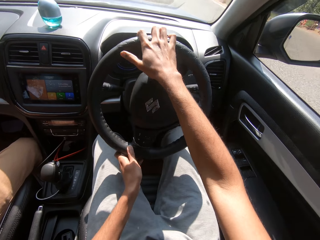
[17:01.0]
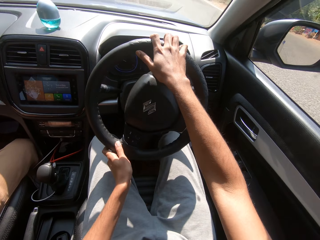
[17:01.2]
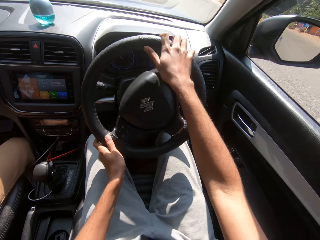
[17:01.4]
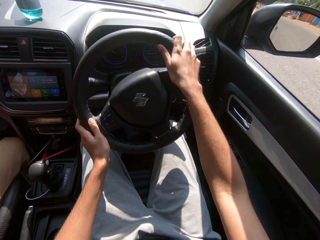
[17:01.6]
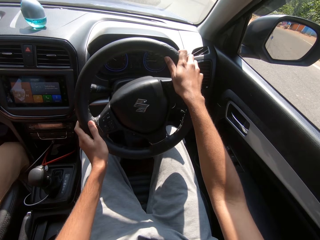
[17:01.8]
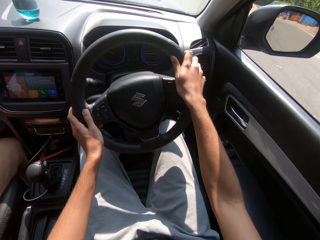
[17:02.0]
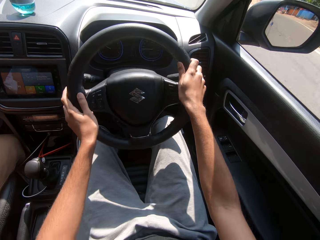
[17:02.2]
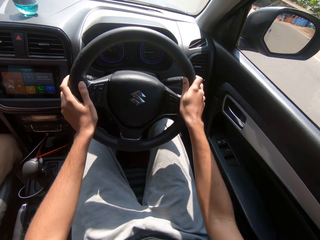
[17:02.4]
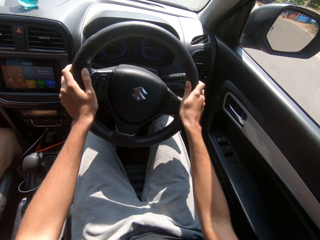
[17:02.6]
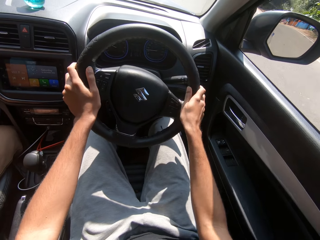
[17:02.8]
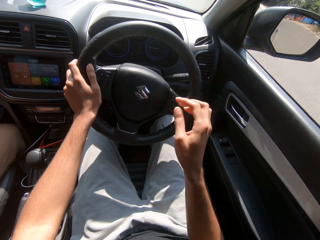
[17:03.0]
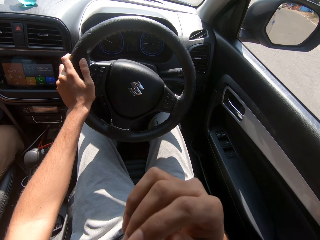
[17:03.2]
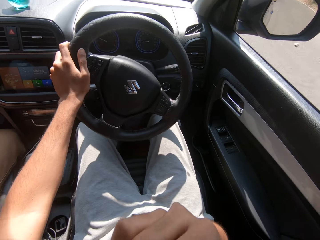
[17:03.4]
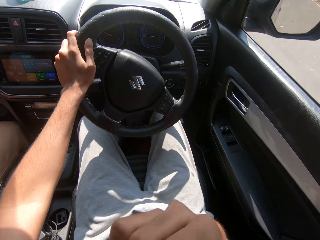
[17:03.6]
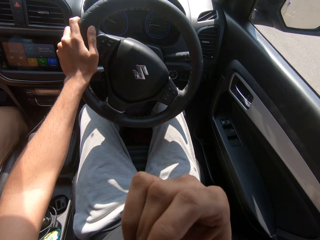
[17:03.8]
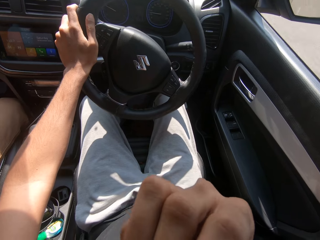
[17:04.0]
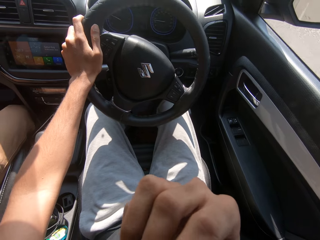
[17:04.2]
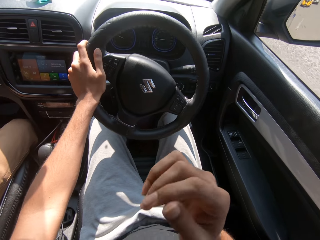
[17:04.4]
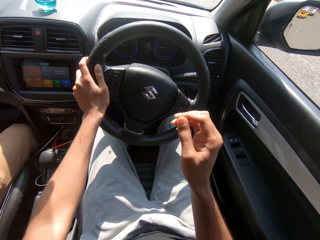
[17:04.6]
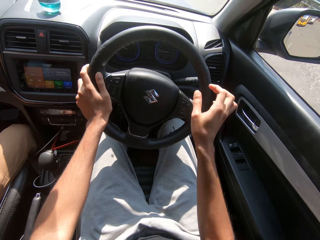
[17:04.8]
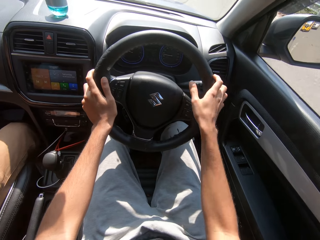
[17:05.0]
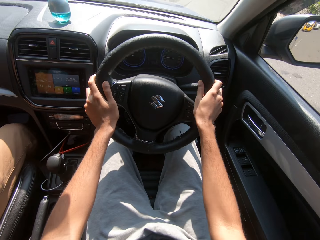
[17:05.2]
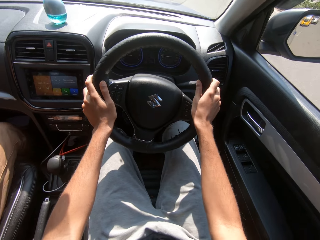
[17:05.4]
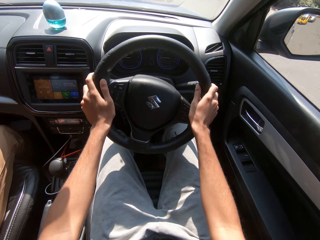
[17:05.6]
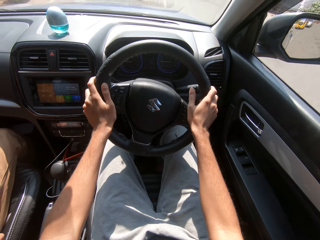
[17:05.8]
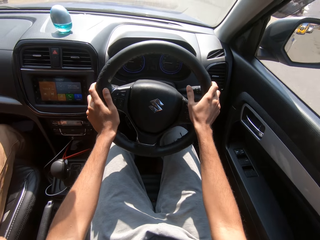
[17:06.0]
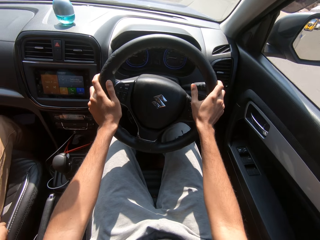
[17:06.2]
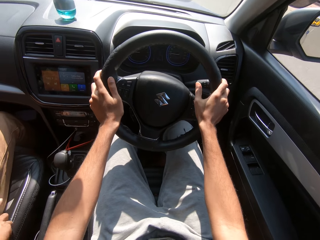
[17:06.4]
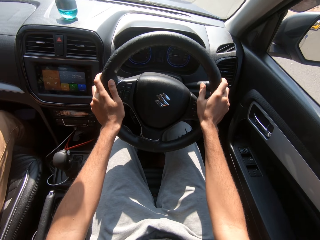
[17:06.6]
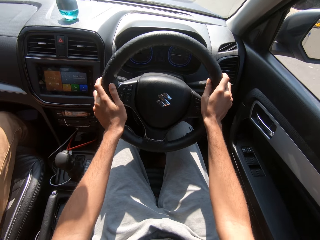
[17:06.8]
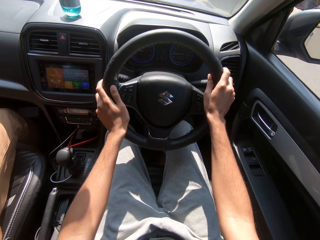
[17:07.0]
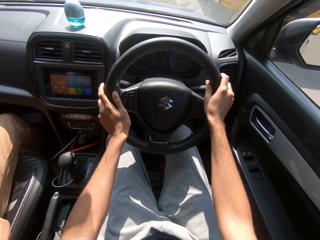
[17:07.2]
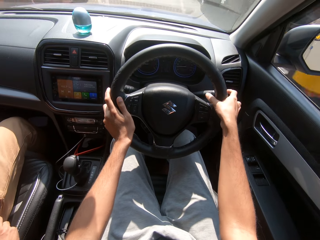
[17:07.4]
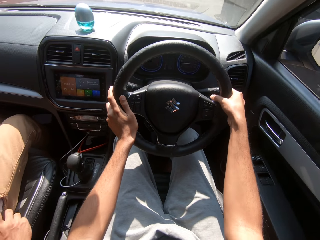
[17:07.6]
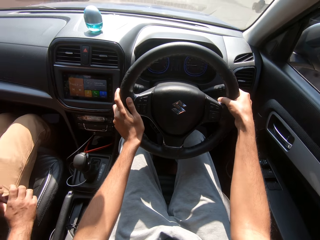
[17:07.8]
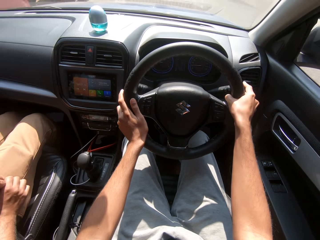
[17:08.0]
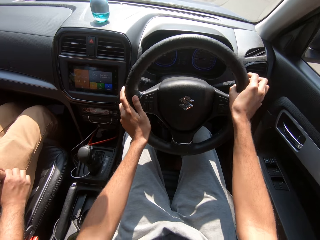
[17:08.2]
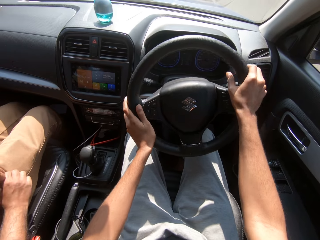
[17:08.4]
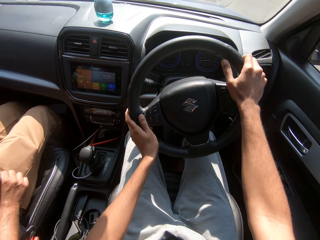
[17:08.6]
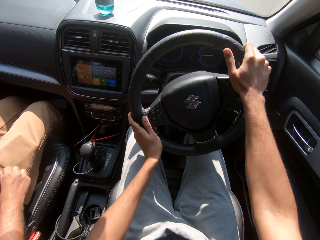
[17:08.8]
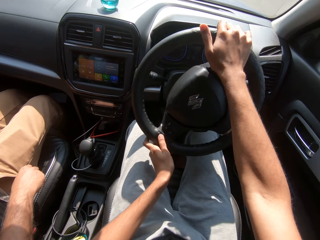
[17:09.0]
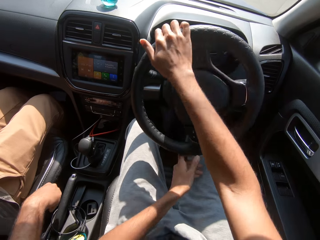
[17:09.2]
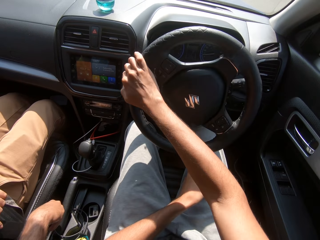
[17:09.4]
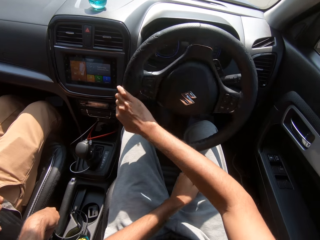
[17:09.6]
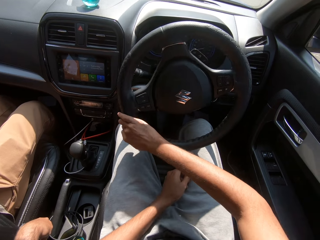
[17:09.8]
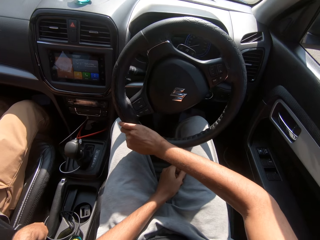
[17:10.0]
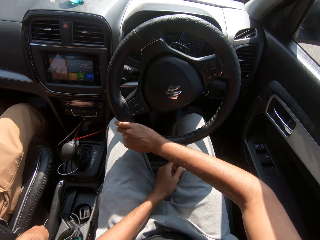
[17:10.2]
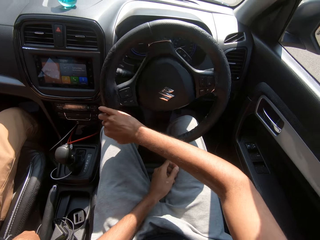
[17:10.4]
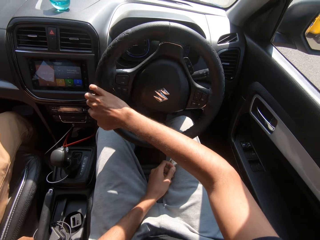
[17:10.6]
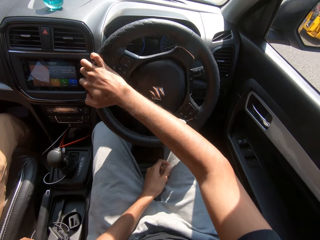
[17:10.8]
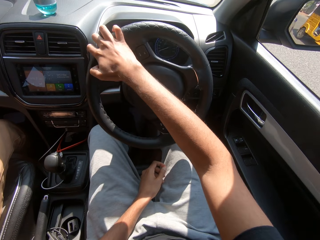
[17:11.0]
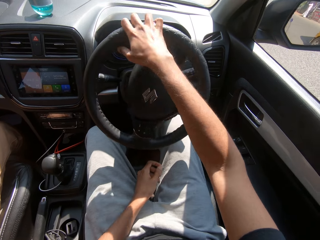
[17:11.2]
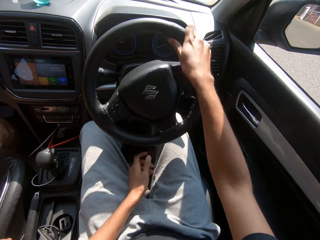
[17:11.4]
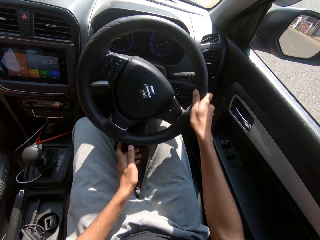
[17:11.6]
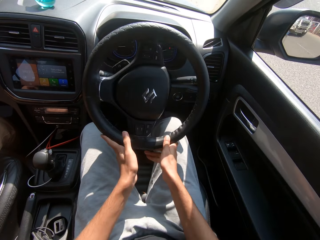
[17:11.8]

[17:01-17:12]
The camera wearer drives the car with the steering wheel in his left hand. He touches his face with his right hand. He drives the car with the steering wheel in his hands. The man inserts the phone in his trousers with his right hand. The camera wearer operates the hand gear of the car with his right hand. He drives the car with the steering wheel in his hands. He removes his left hand from the steering wheel. He drives the car with the steering wheel in his right hand. He places his left hand on his left thigh.

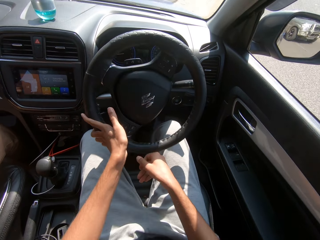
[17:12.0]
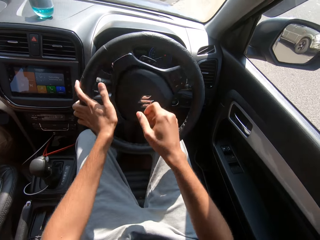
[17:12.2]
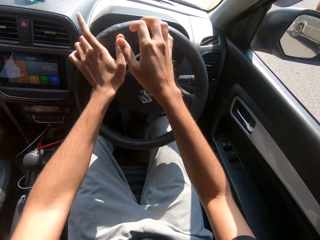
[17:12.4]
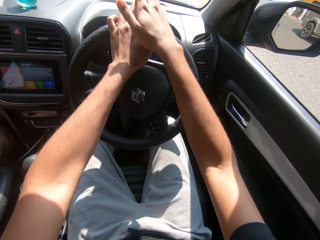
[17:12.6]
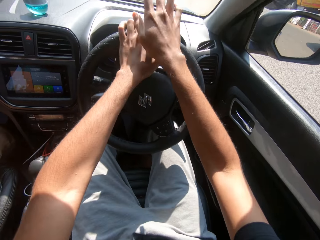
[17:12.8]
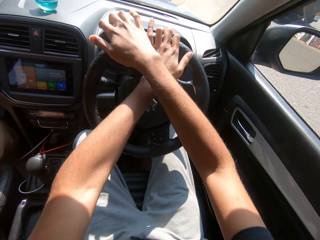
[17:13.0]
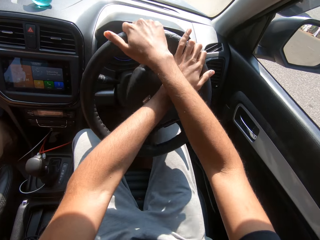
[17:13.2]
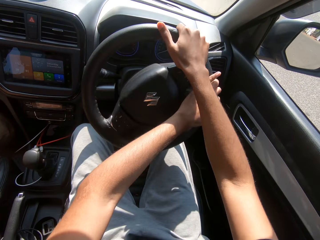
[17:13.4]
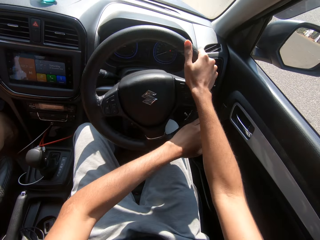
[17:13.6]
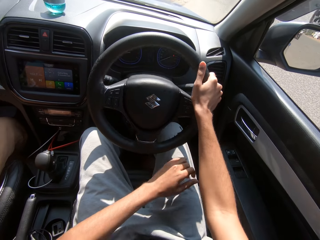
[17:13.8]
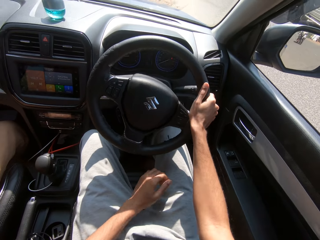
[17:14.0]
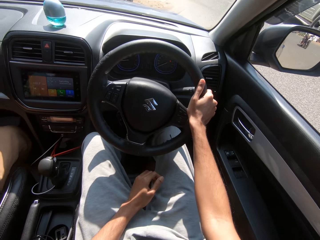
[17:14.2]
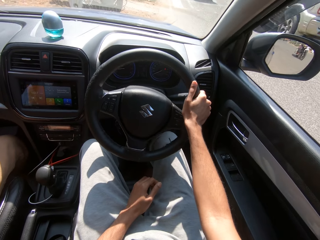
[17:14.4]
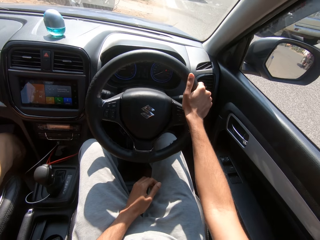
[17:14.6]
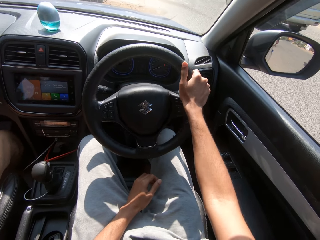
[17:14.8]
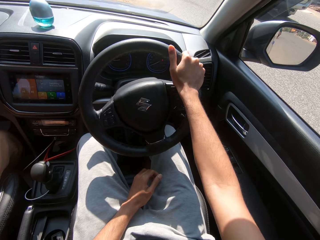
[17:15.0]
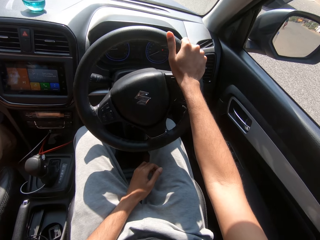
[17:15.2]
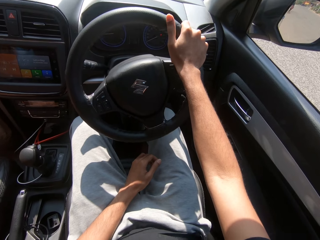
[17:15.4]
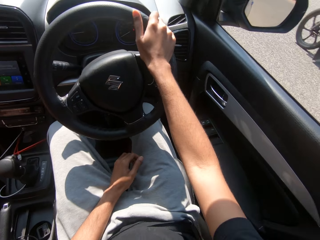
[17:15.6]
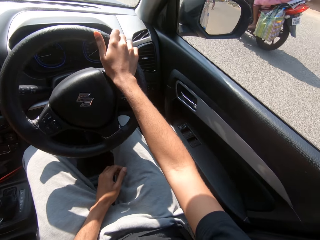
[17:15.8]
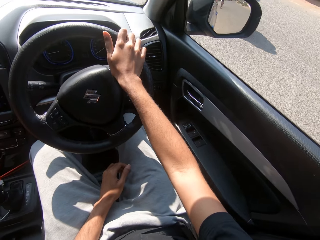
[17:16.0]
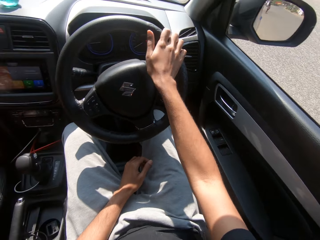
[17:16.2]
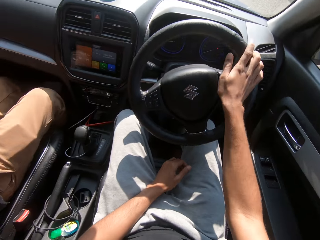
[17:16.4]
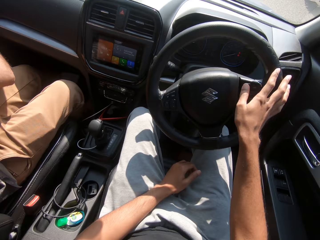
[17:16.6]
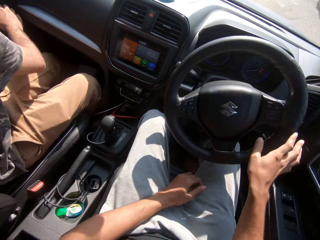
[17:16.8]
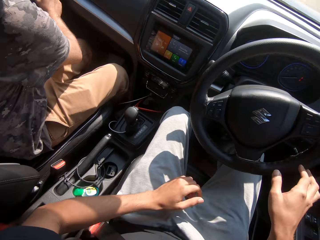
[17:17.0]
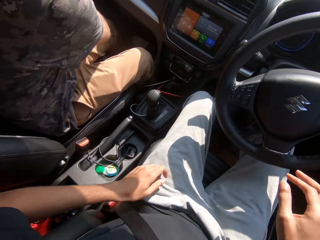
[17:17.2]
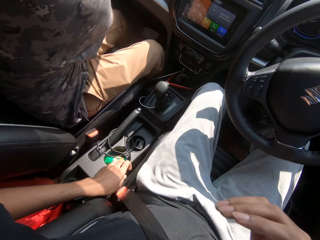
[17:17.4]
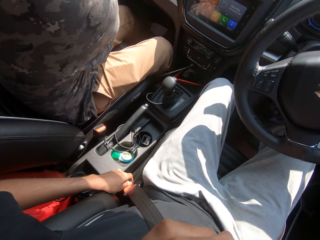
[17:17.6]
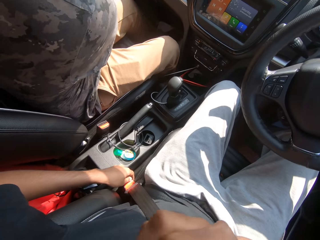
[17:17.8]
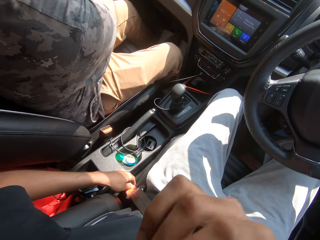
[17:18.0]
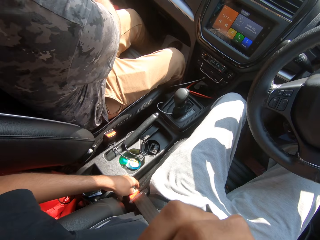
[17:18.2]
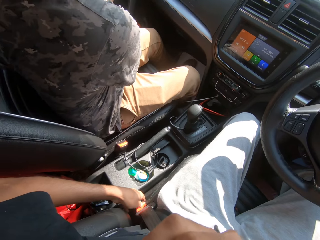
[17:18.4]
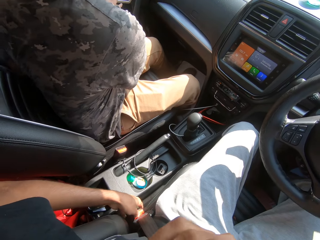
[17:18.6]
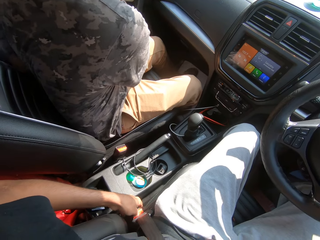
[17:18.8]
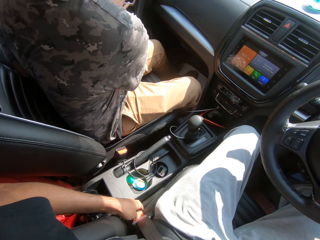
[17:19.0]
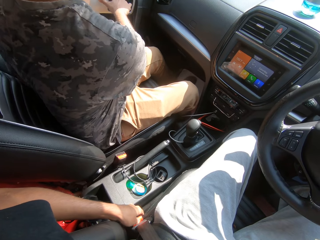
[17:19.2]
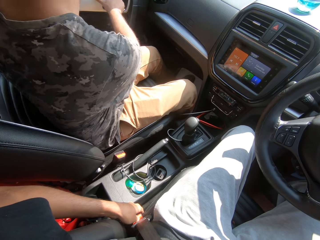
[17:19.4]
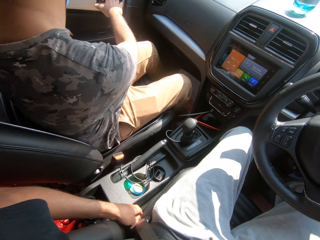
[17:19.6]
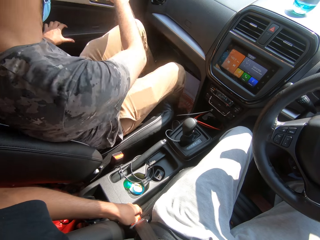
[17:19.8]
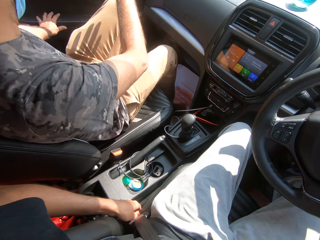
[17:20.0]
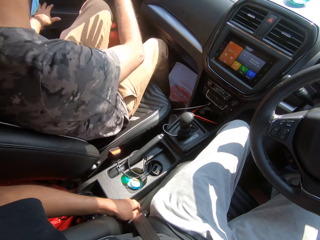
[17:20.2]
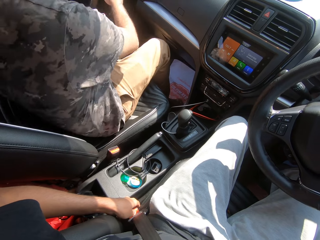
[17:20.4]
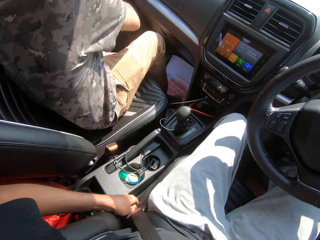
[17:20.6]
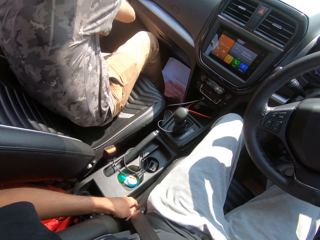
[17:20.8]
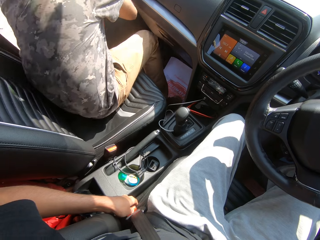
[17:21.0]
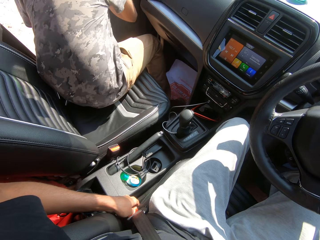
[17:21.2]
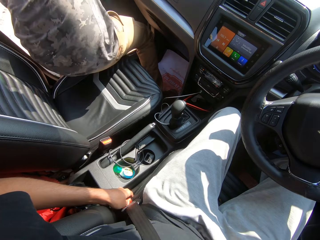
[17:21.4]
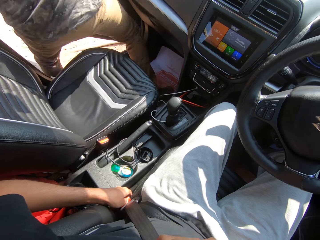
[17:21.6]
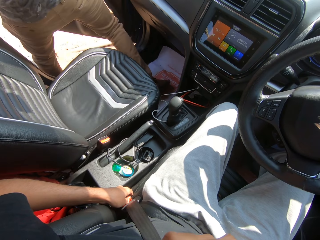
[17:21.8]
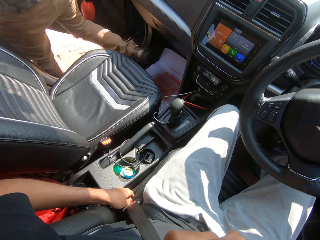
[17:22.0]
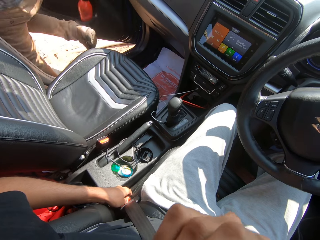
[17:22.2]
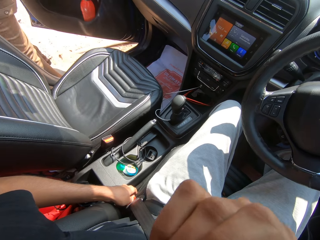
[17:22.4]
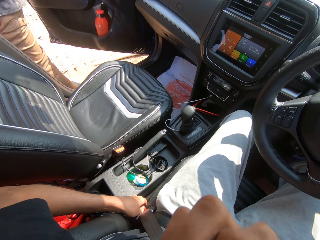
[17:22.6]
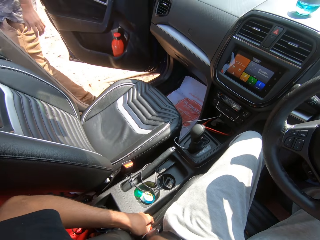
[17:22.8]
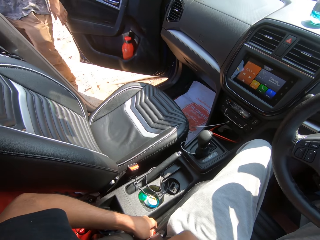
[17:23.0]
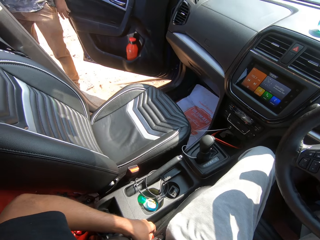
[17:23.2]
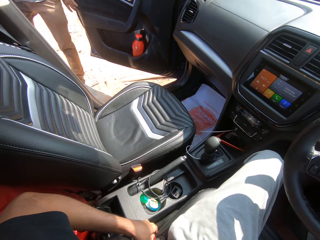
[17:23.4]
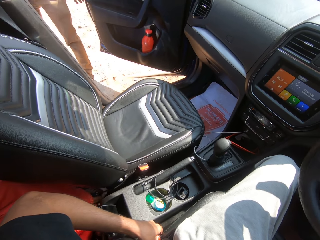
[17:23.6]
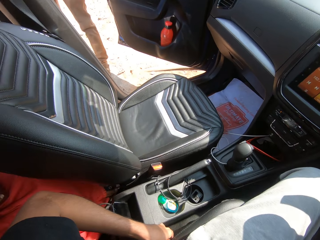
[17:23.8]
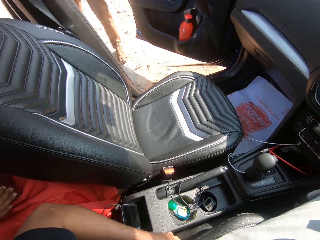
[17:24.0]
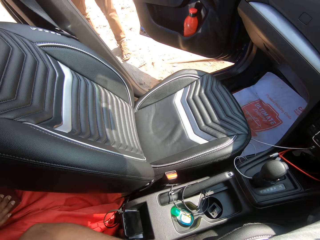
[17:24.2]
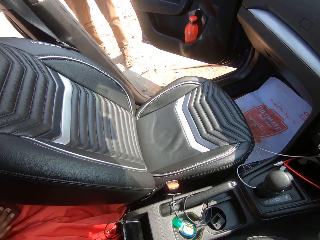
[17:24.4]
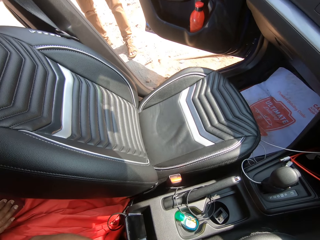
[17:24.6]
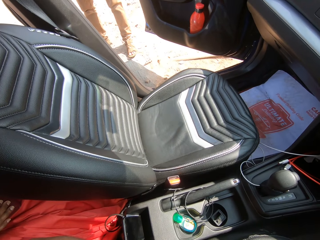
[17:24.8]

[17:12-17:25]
The camera wearer removes his right hand from the steering wheel. He drives the car with the steering wheel in his left hand. He touches his left hand with his right hand. He drives the car with the steering wheel in his hands. He removes his left hand from the steering wheel. A grey van drives past the car. The camera wearer places his left hand on his left thigh. He drives the car with the steering wheel in his right hand. A motorcycle drives past the car. The camera wearer removes his right hand from the steering wheel. He touches the seat belt buckle of the car with his left hand. He touches his mouth with his right hand. He operates the seat belt buckle of the car with his left hand. The man presses the car door control with his right hand. The man pulls the car door control with his right hand. The man pushes the car door with his left hand. The man steps out of the car. The camera wearer interacts with the man and a woman.
